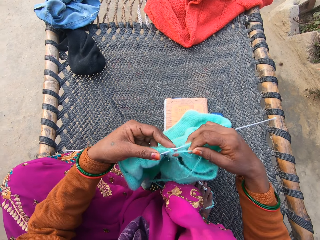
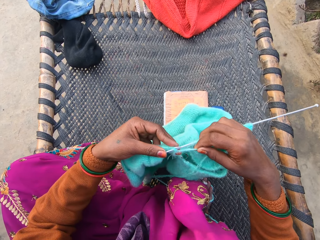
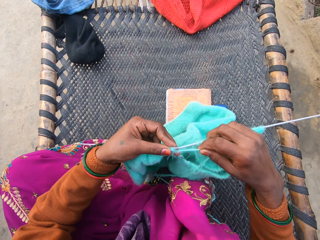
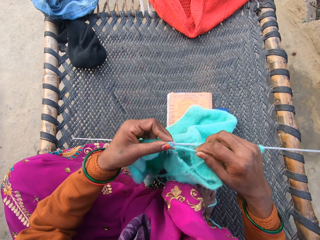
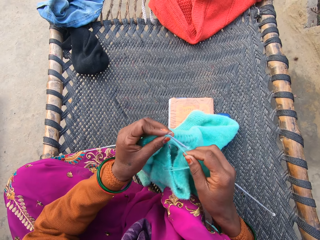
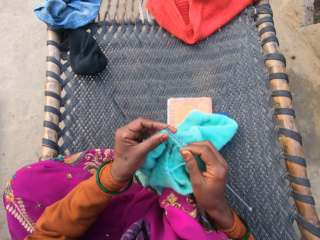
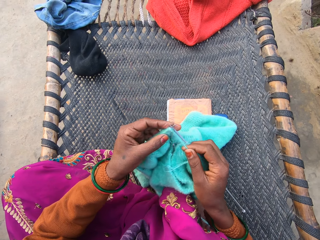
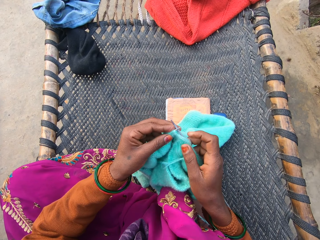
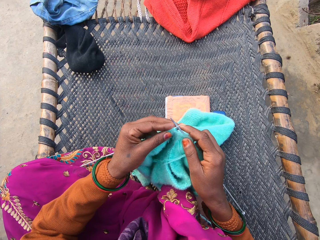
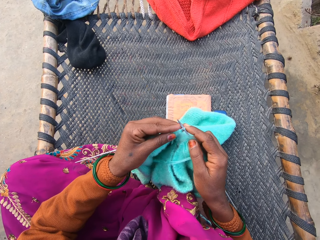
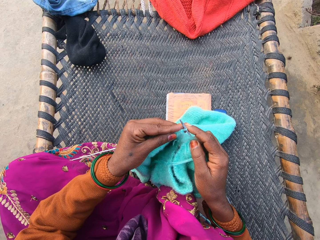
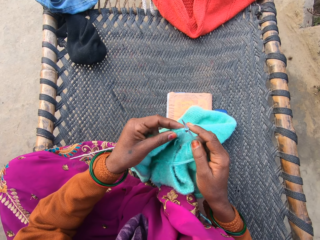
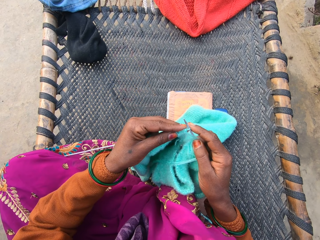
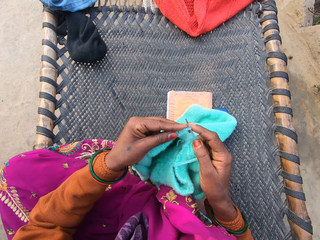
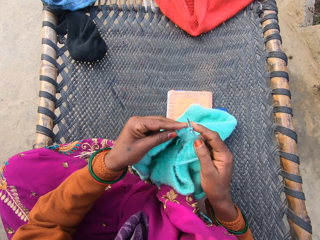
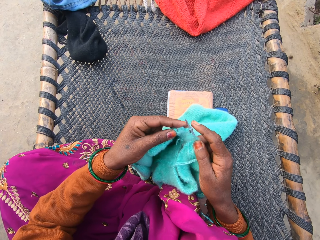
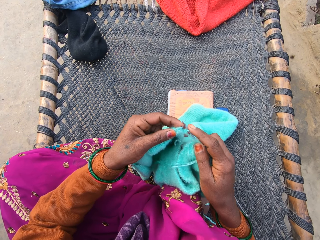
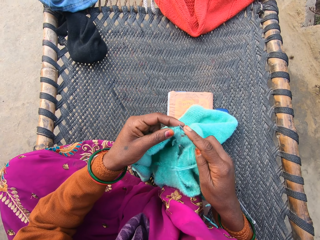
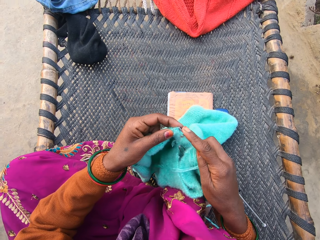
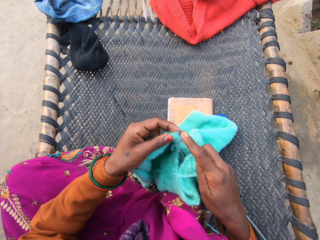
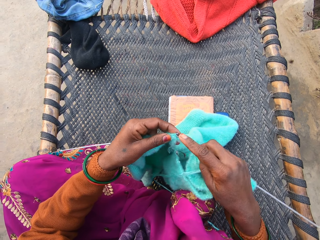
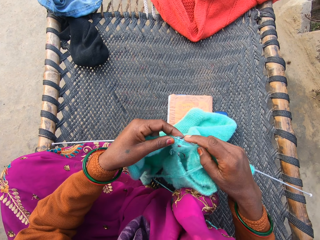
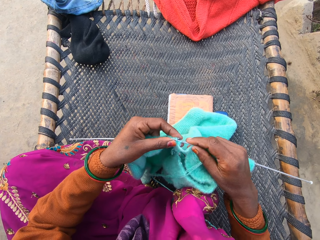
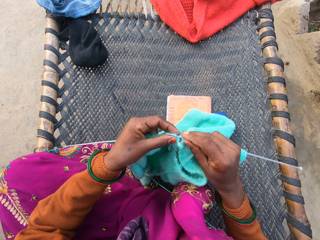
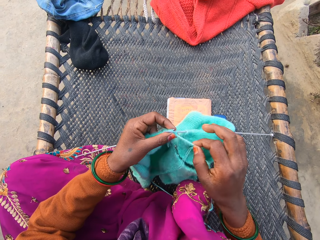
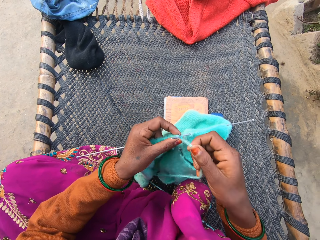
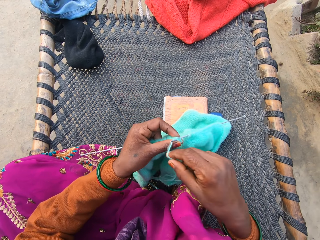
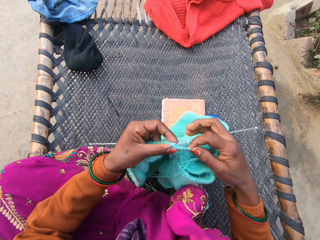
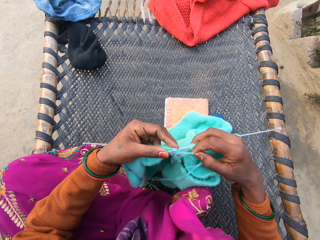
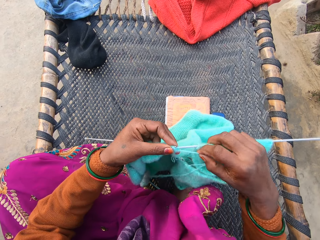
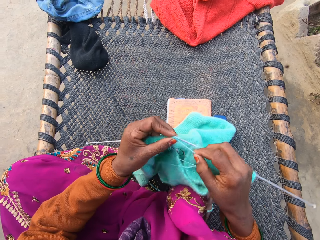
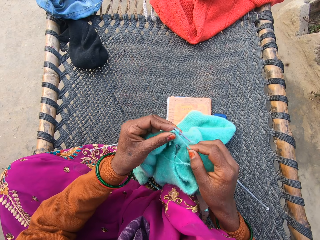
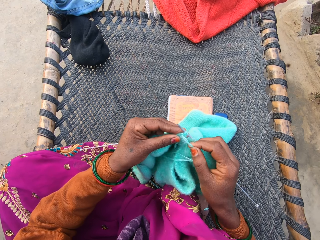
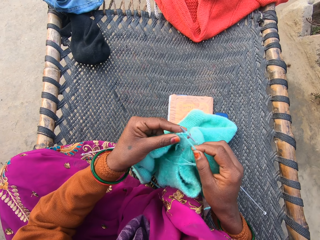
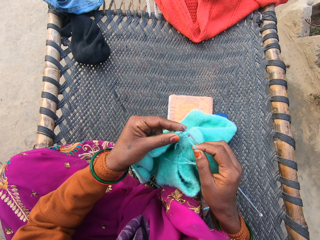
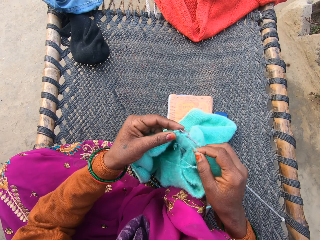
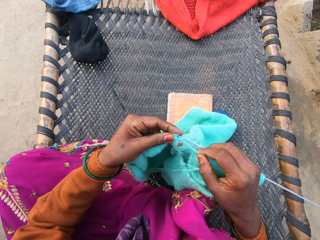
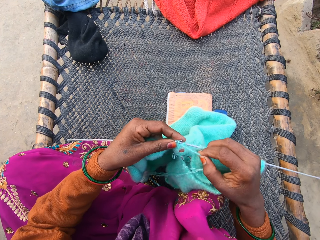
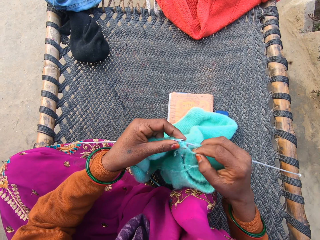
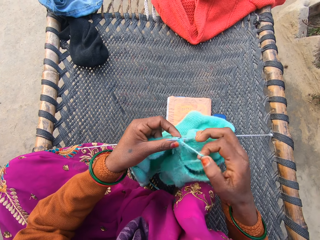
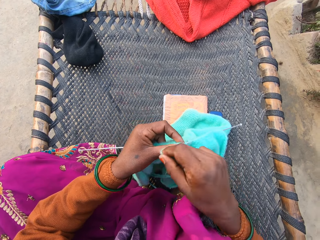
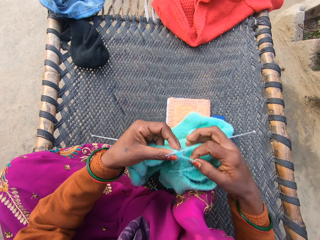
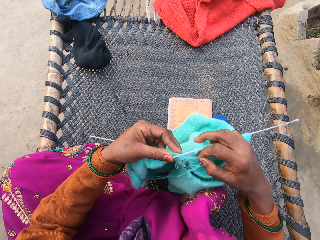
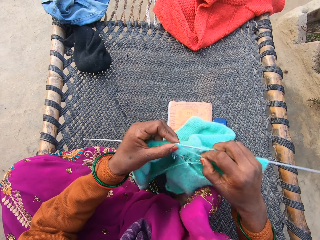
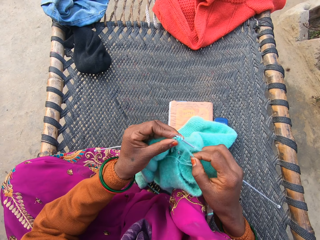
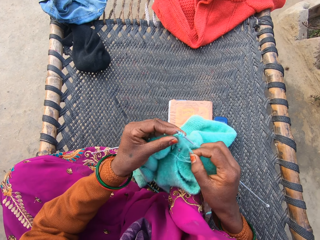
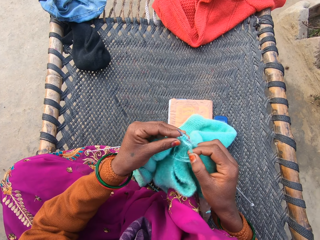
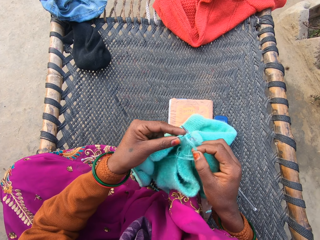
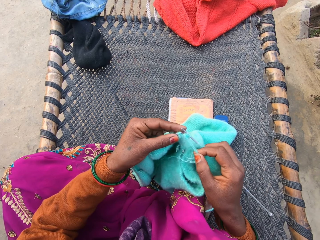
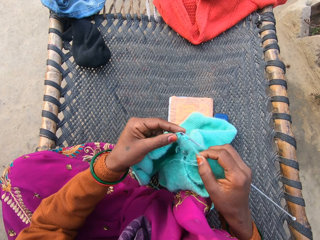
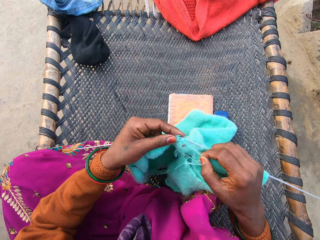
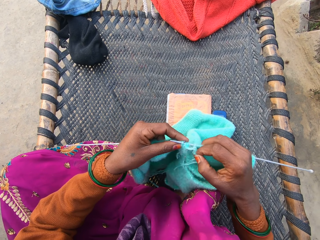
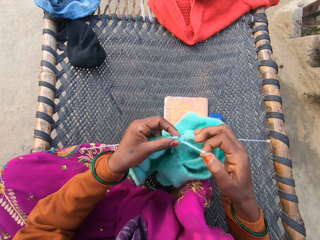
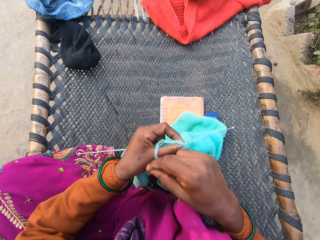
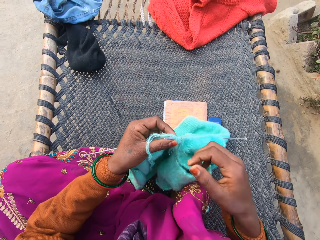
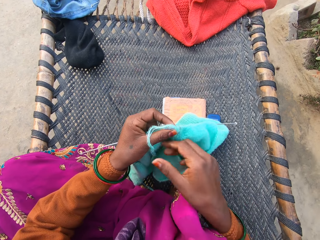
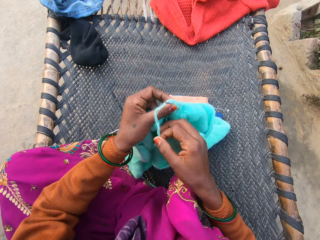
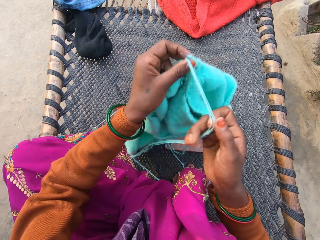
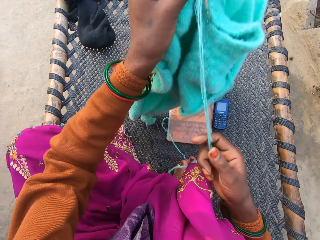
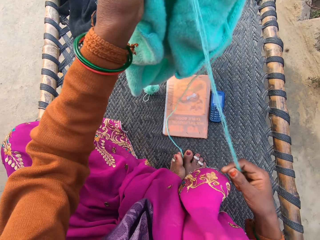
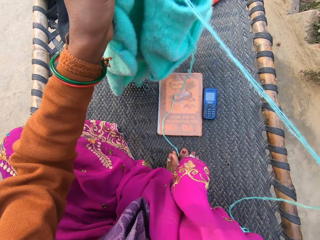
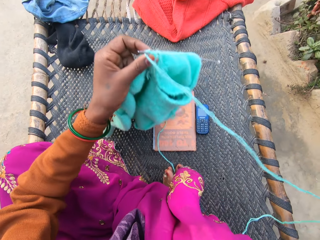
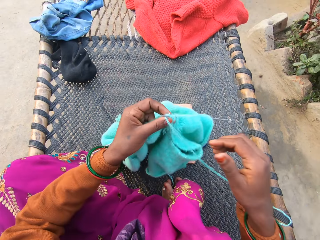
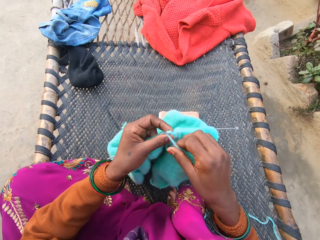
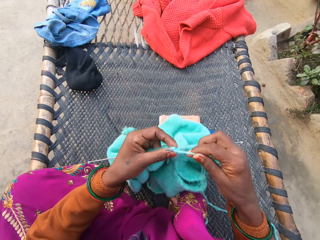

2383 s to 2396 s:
The camera wearer knits a cloth. They hold the yarn in place. They knit the cloth. They hold the yarn in place. They knit the cloth. They pull the yarn.

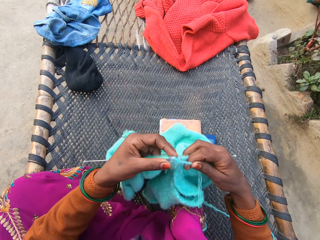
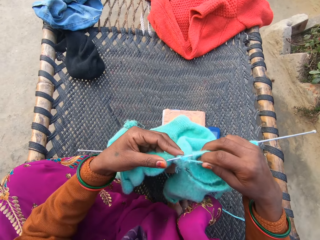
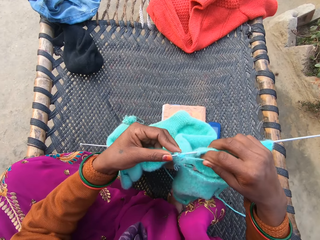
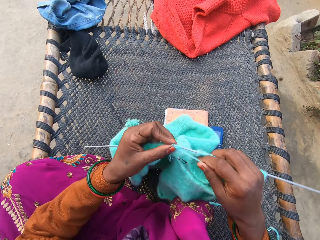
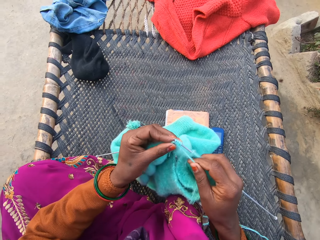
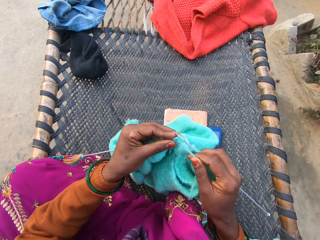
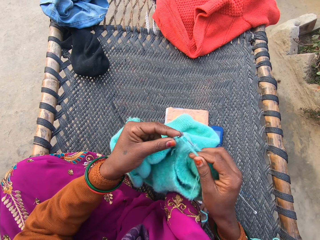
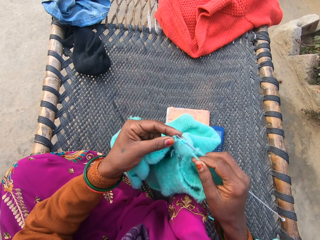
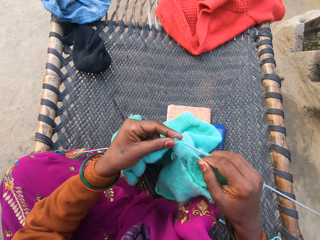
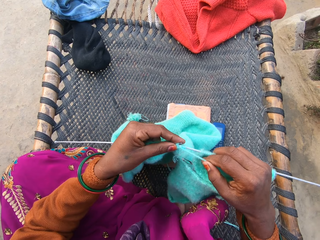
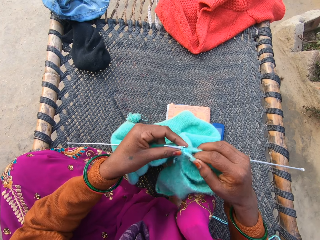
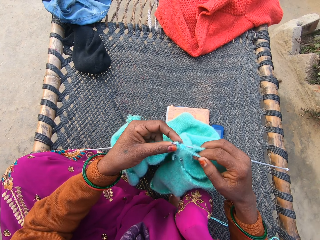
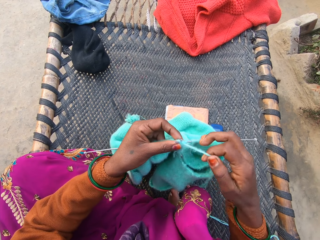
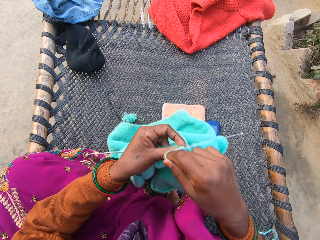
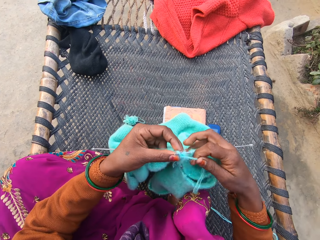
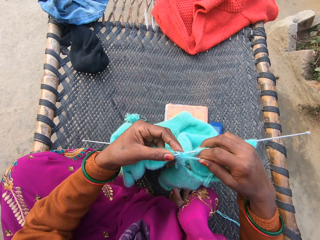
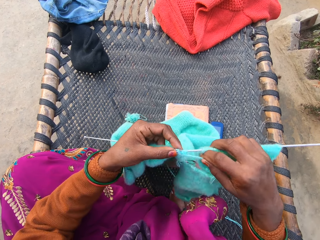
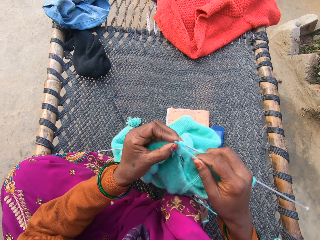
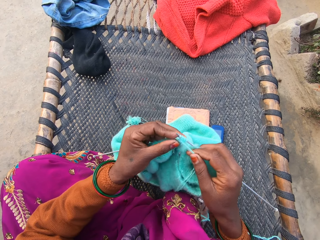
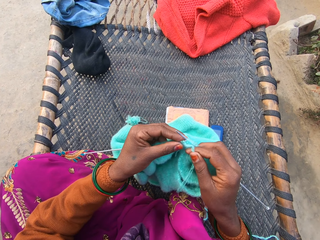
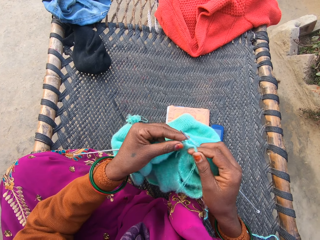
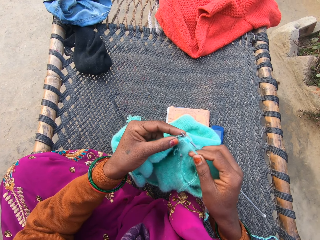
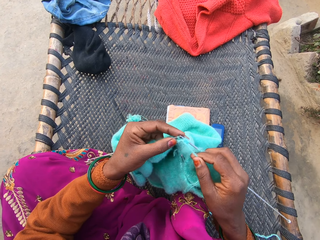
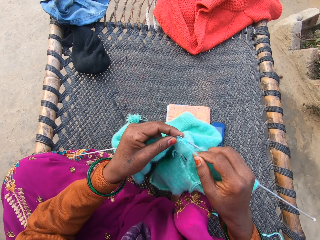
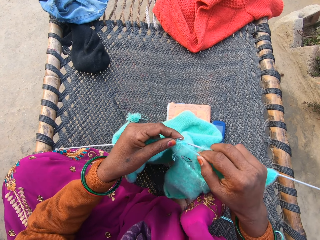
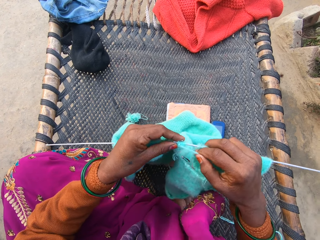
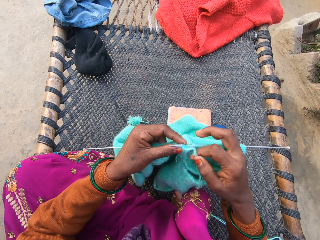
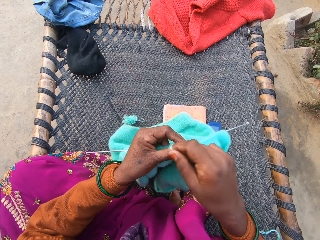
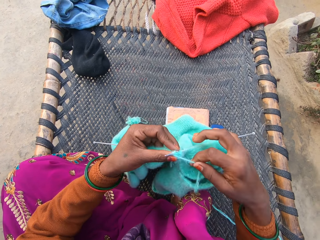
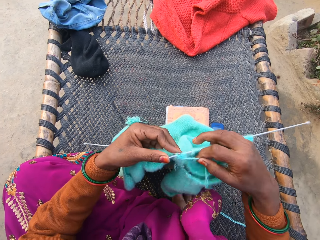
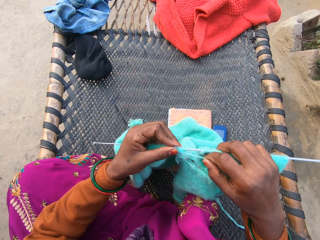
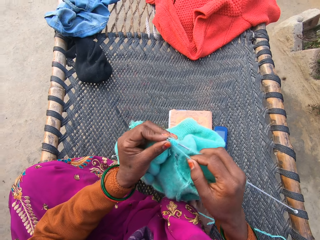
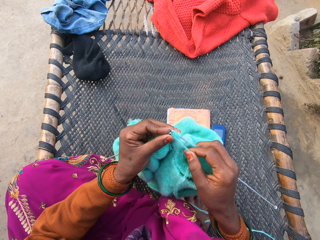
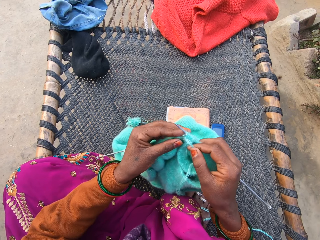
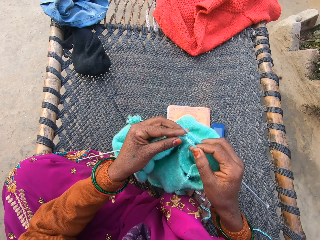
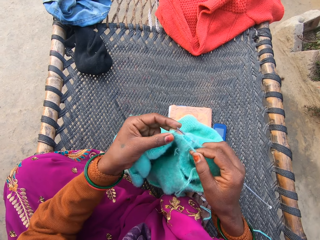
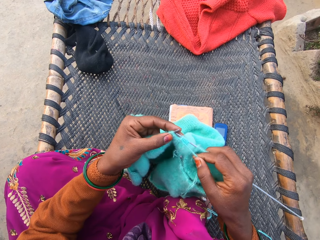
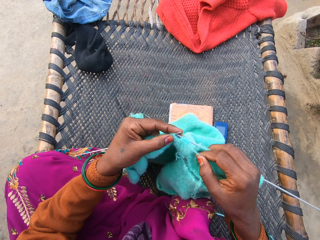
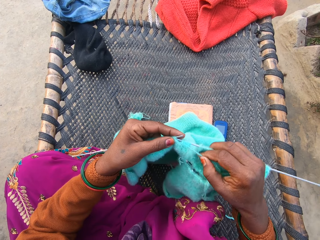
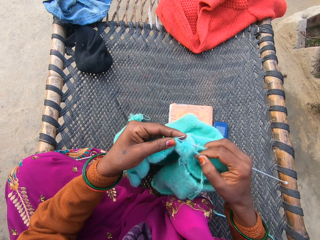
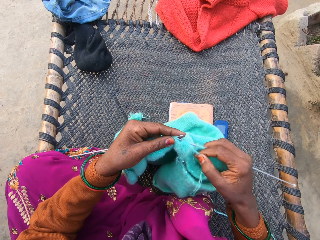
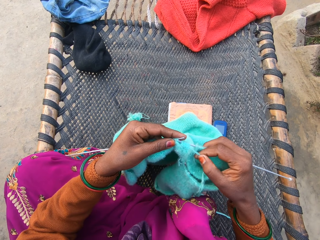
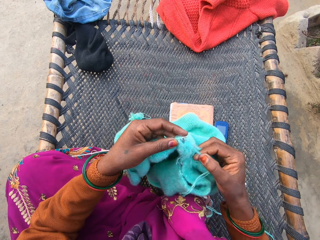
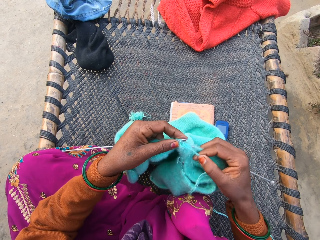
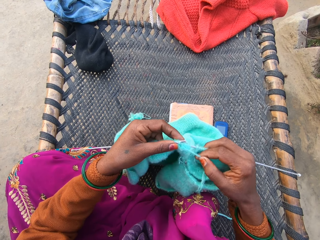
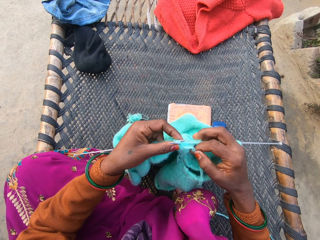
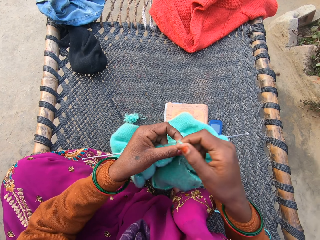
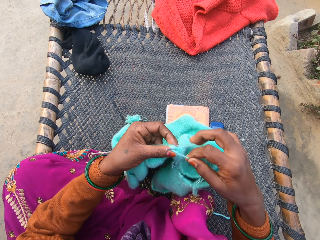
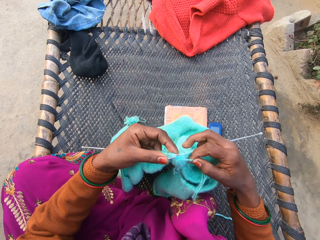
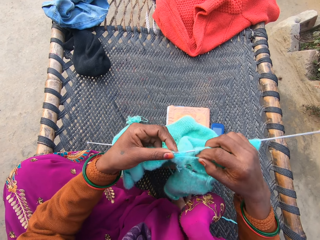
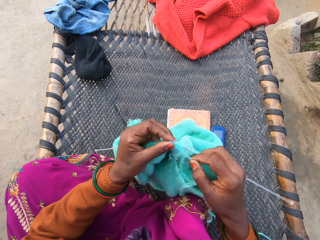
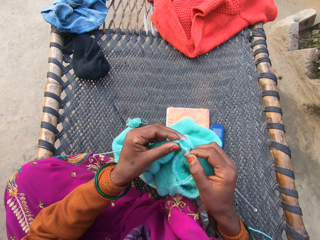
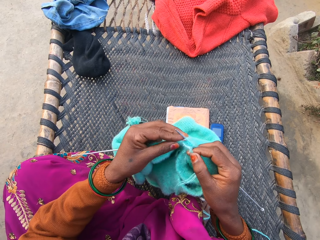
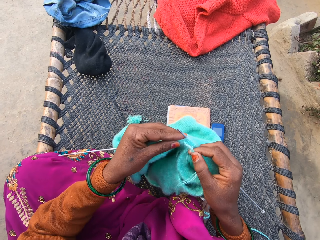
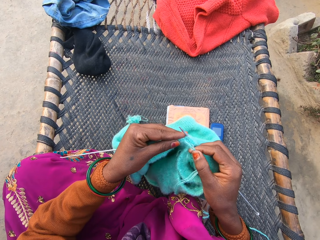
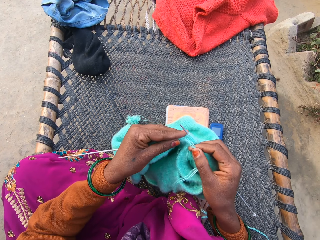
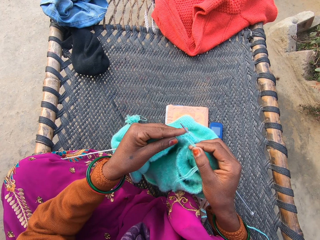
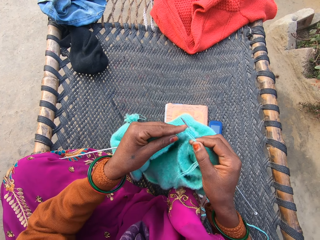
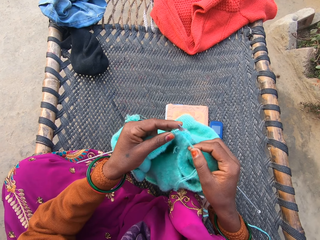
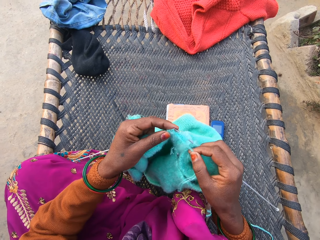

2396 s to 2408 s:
The camera wearer holds the yarn in place. They knit a cloth. They hold the yarn in place. They knit the cloth. They hold the yarn in place. They knit the cloth. They hold the yarn in place. They knit the cloth.
